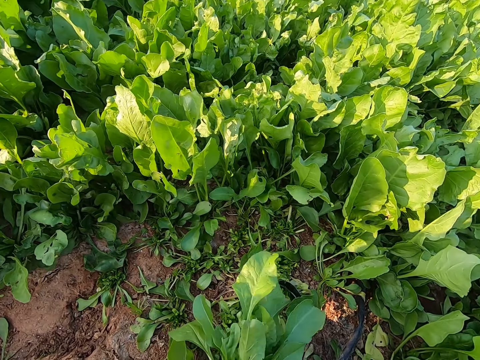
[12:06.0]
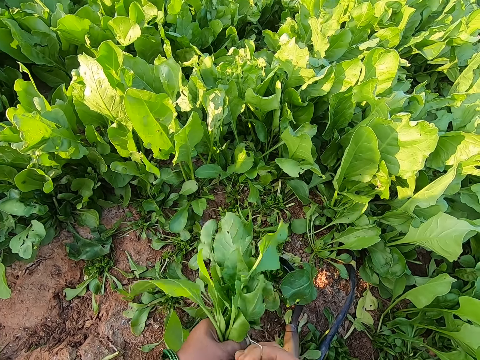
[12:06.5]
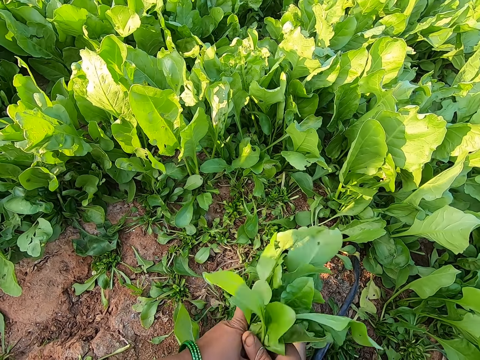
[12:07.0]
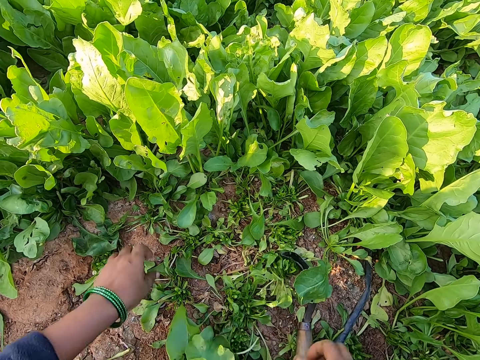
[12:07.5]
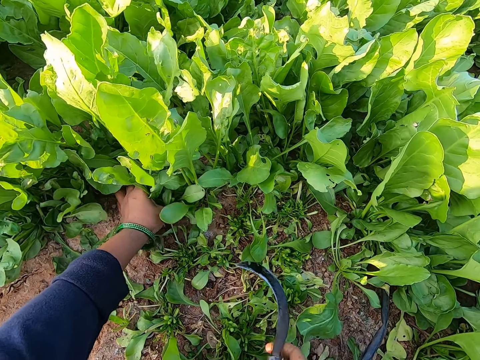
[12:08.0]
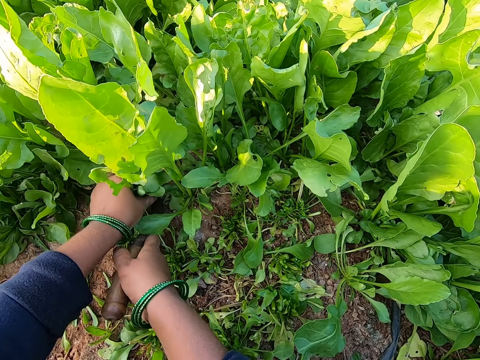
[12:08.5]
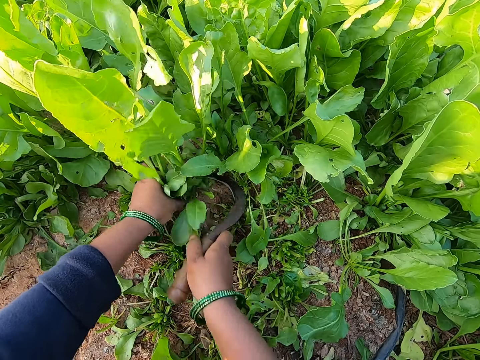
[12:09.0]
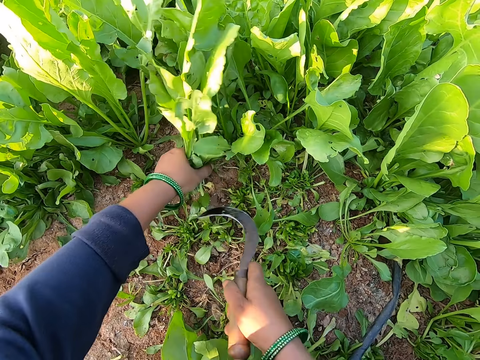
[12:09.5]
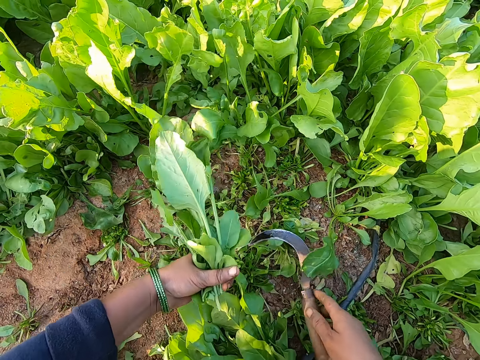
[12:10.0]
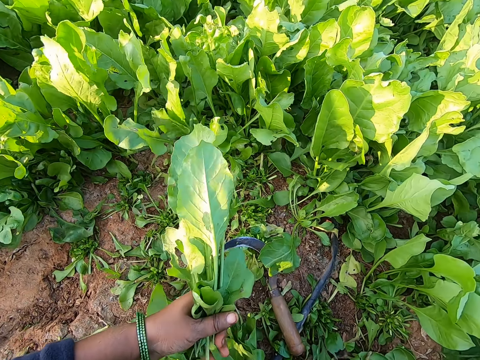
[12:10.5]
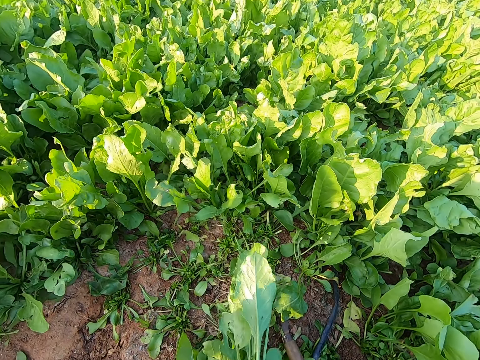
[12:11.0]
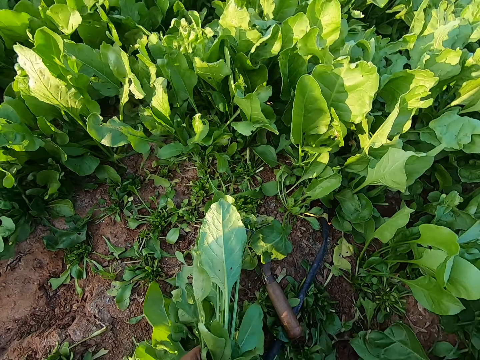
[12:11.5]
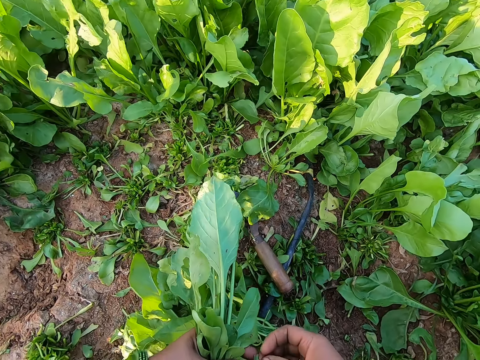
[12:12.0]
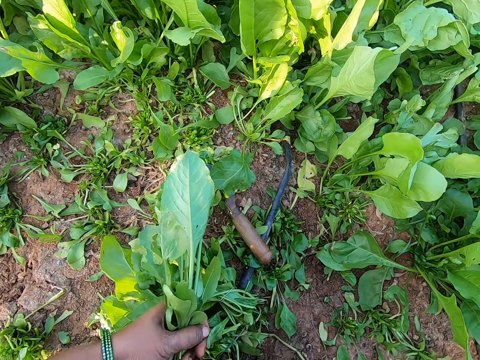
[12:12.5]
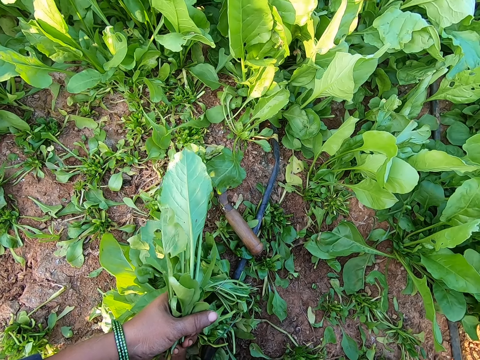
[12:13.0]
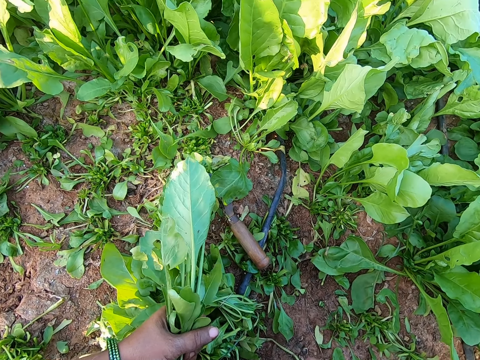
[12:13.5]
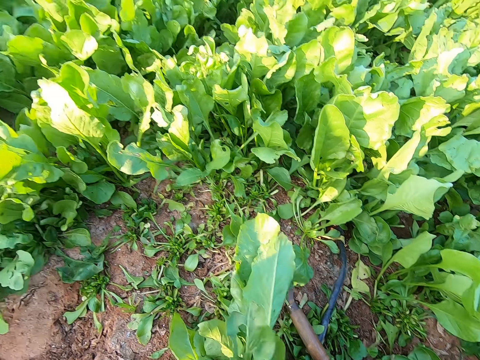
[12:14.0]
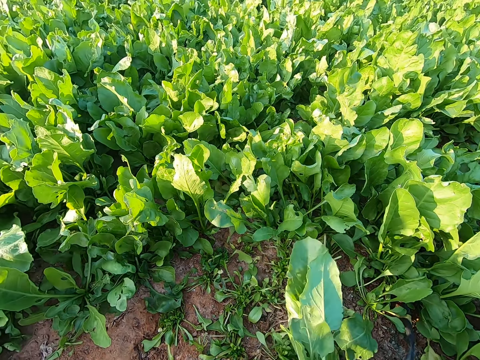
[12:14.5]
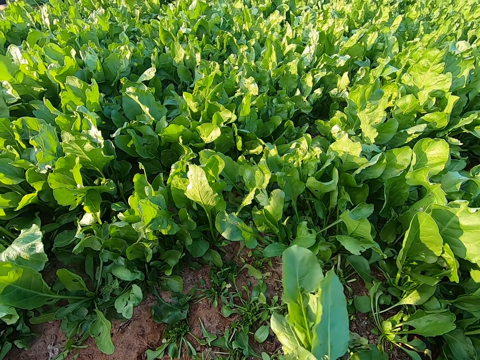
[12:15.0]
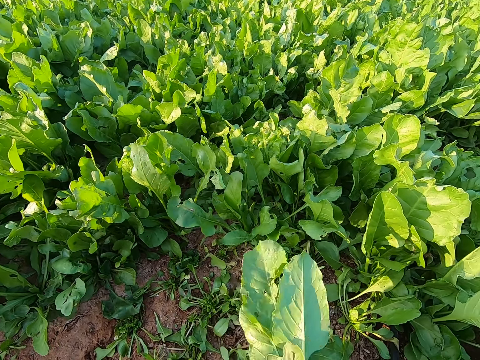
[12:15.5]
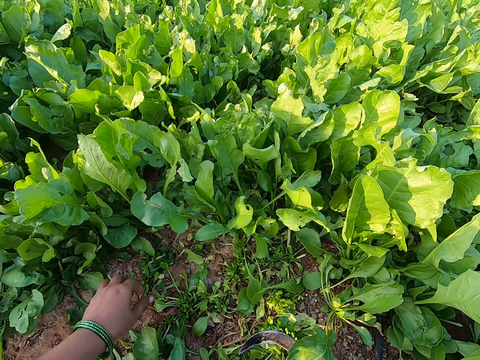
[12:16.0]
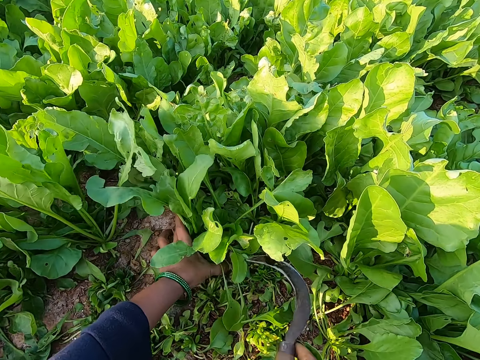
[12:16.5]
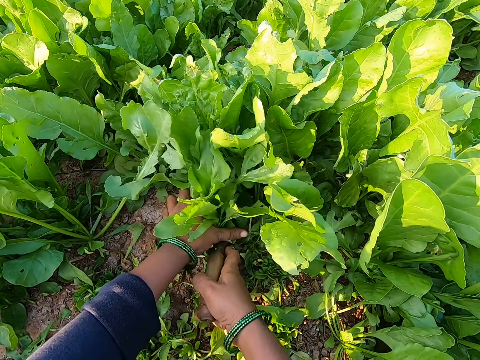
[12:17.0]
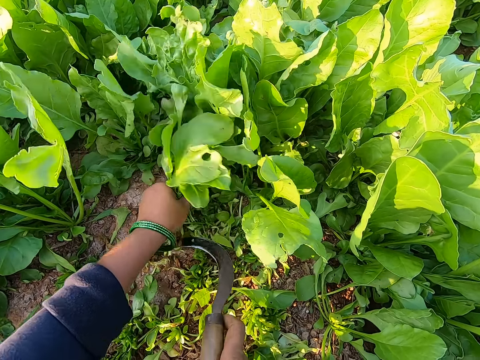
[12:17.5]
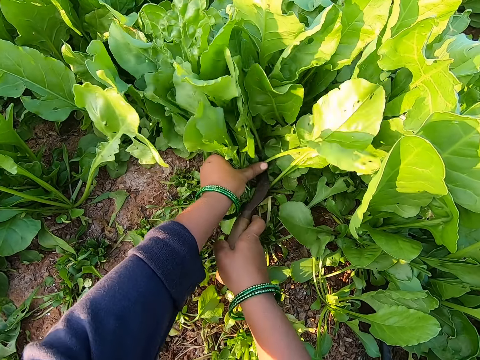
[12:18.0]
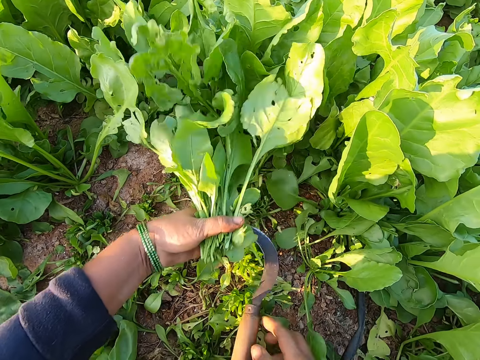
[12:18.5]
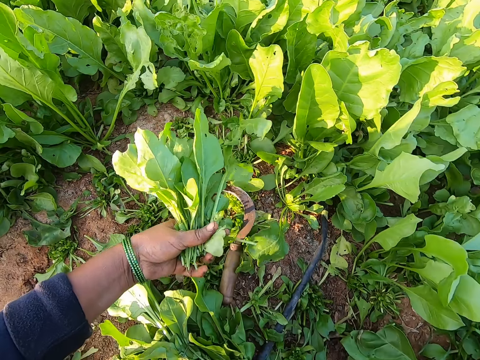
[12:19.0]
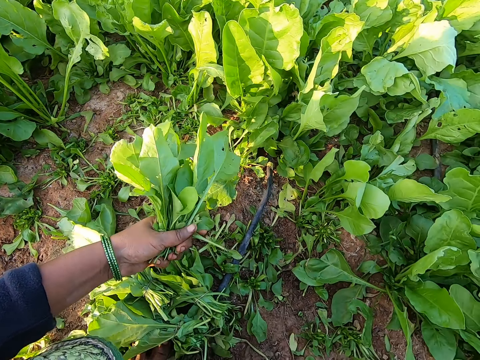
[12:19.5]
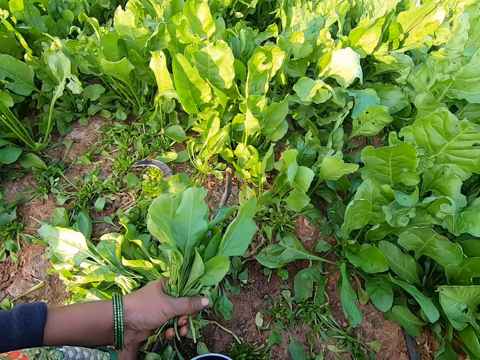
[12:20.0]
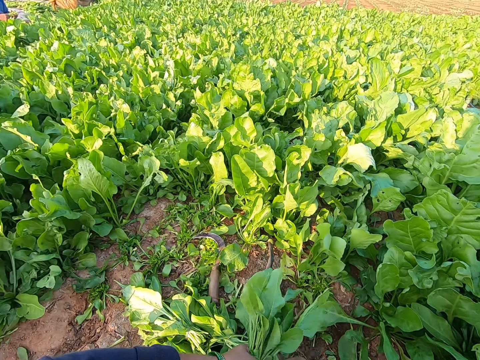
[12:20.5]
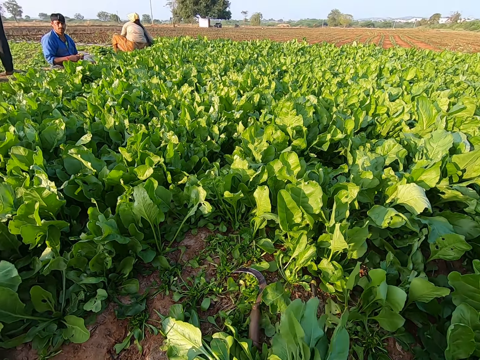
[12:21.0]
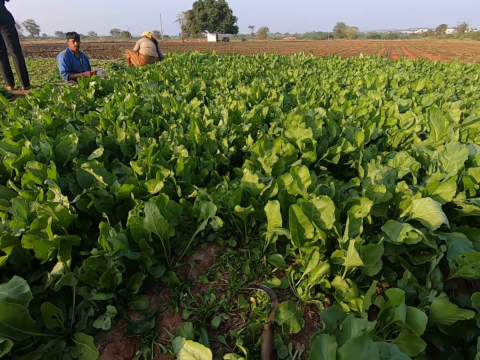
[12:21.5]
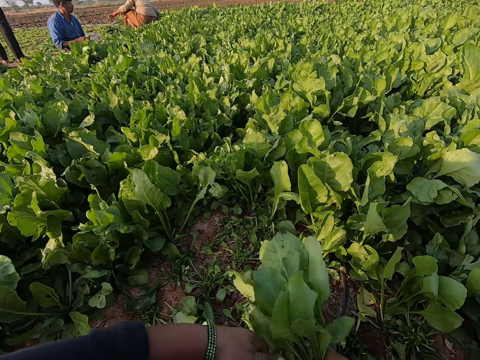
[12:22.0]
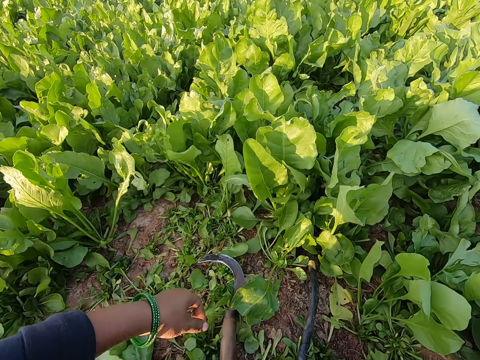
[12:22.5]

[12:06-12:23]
The camera wearer wraps the rubber band around her right hand. She binds the spinach plants in her left hand with the rubber band in her right hand. She drops the bundle of spinach plant on the ground with her right hand. She holds some spinach plants on the ground with her left hand. She cuts the spinach plants from the ground with the sickle in her right hand. She holds some spinach plants on the ground with her left hand. She cuts the spinach plants from the ground with the sickle in her right hand. She drops the sickle on the ground with her right hand. She talks. She ties the vegetables with a band. She drops the bundle of spinach plant on the ground with her hands. She holds some spinach plants on the ground with her left hand. She cuts the spinach plants from the ground with the sickle in her right hand. She holds some spinach plants on the ground with her left hand. She drops the sickle on the ground with her right hand. The man converses with the camera wearer.

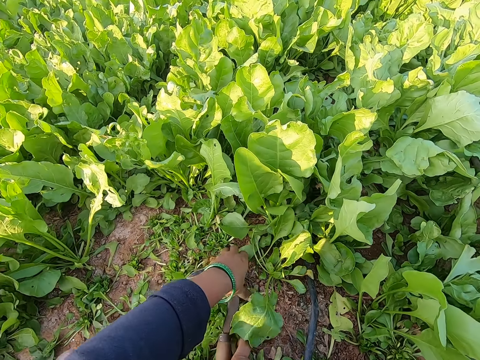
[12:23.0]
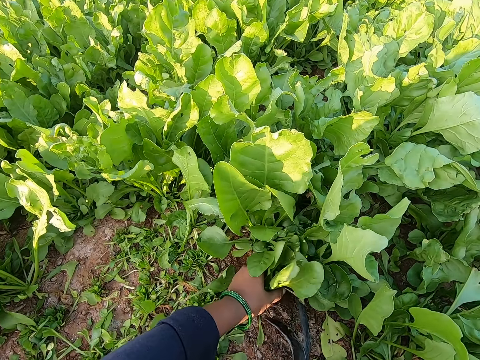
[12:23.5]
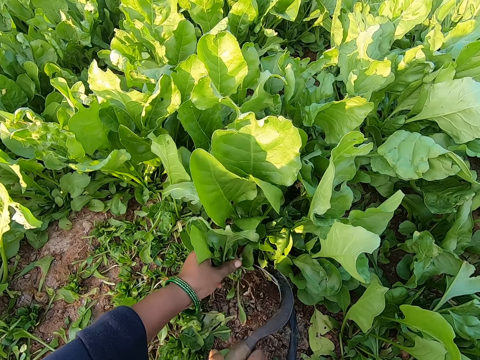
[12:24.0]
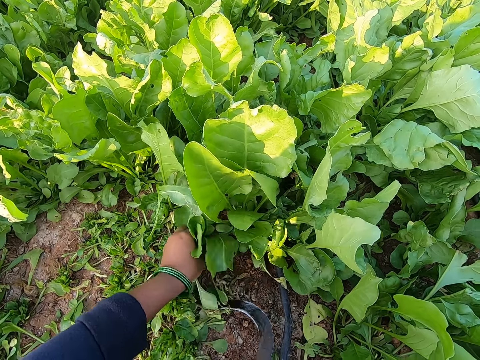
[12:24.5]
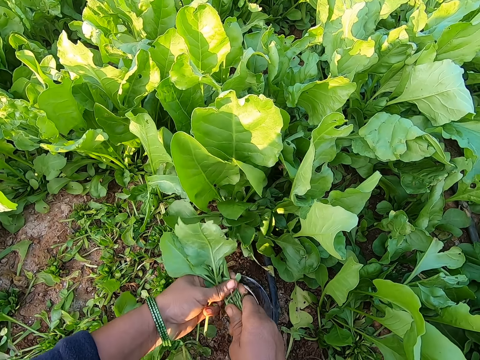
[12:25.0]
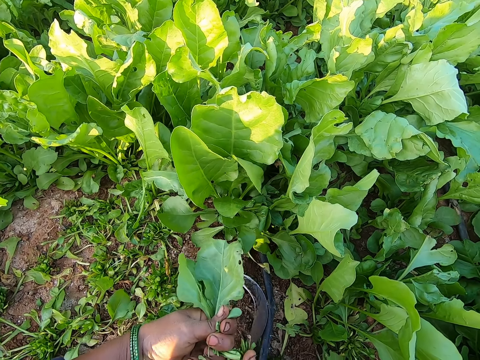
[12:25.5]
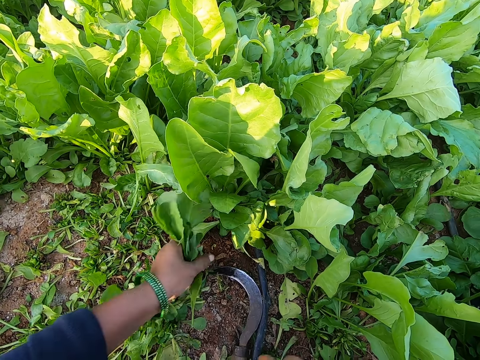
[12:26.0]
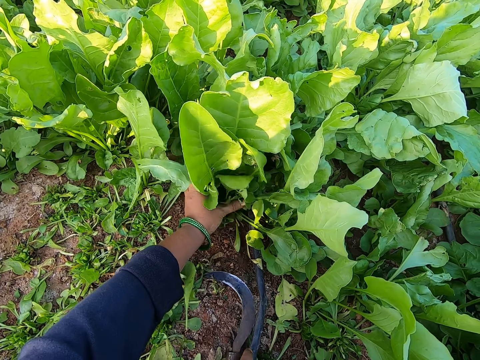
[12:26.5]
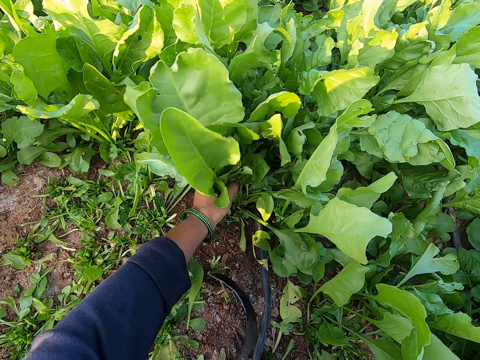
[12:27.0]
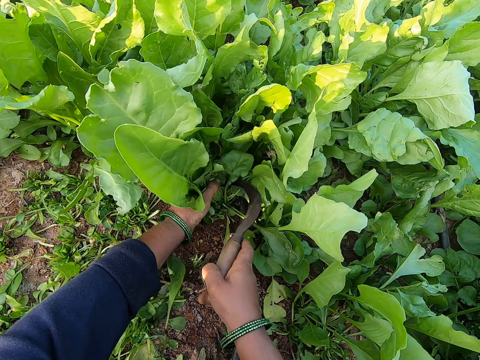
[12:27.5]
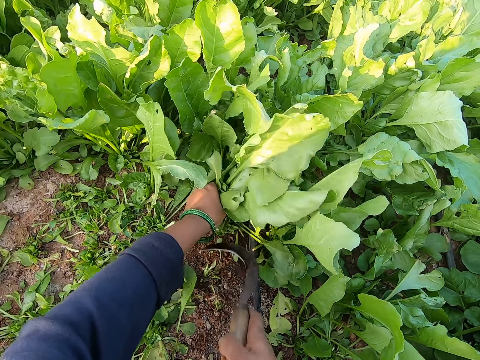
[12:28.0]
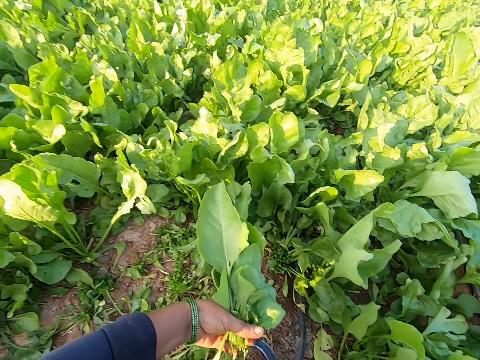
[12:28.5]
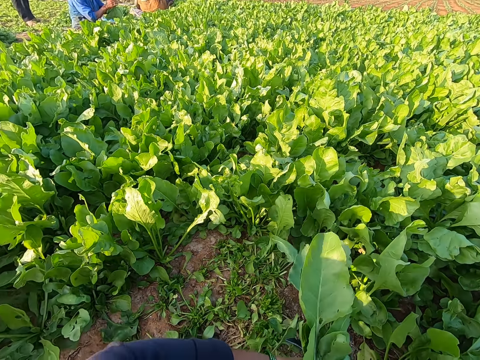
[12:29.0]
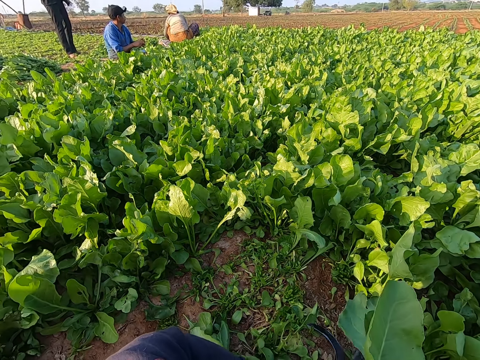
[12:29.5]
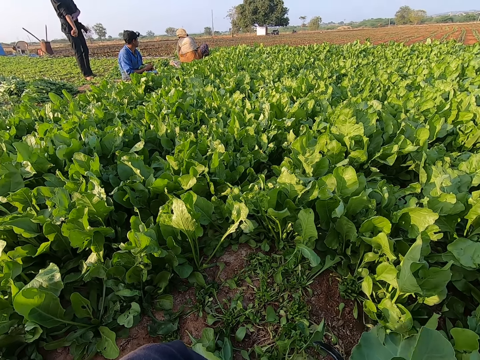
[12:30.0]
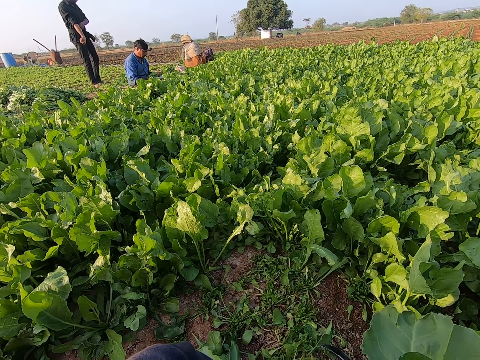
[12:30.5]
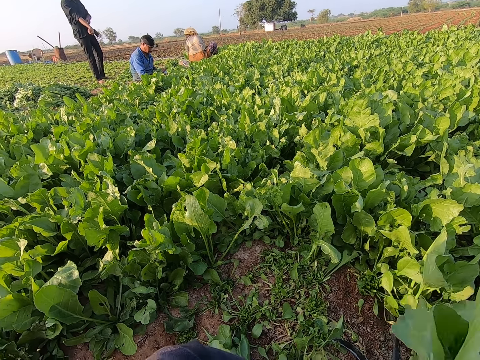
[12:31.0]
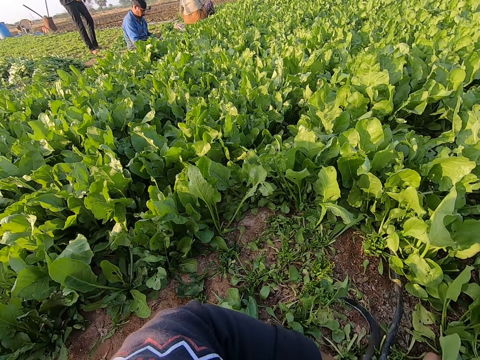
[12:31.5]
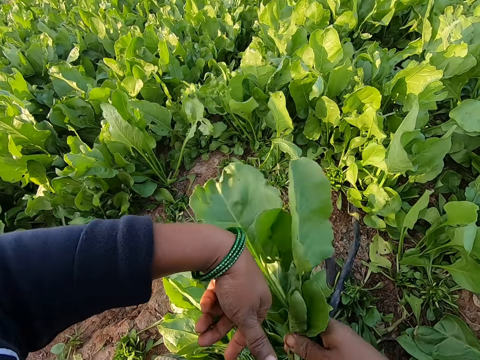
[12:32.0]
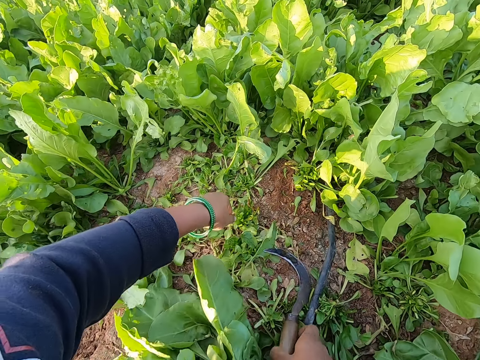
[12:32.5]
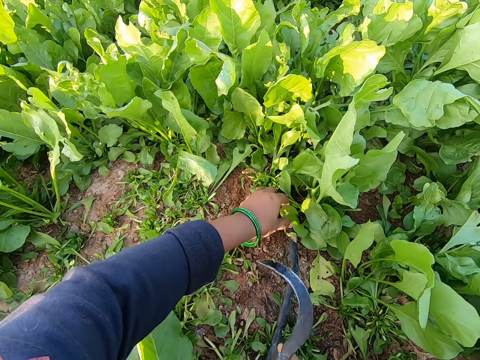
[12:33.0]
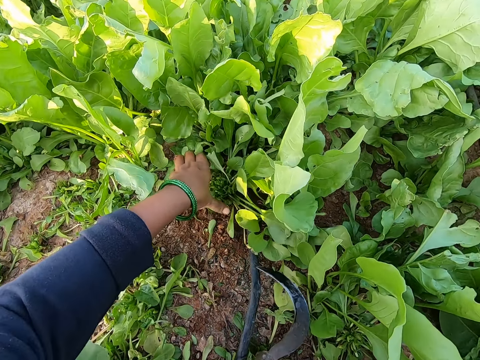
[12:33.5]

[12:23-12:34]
The camera wearer holds some spinach plants on the ground with her left hand. She picks the sickle from the ground with her right hand. She cuts the spinach plants from the ground with the sickle in her right hand. She breaks the stalks of the spinach plants in her left hand with her right hand. She removes the roots from the vegetables. She drops the stalks of the spinach plants on the ground with her right hand. She holds some spinach plants on the ground with her left hand. She picks the sickle from the ground with her right hand. She cuts the spinach plants from the ground with the sickle in her right hand. She drops the sickle on the ground with her right hand. The man converses with another man and the woman. The first man binds the spinach plants in his left hand with a rubber band. The camera wearer binds the spinach plants in her left hand with the rubber band in her right hand. She drops the bundle of spinach plant on the ground with her right hand. She picks the sickle from the ground with her right hand.
